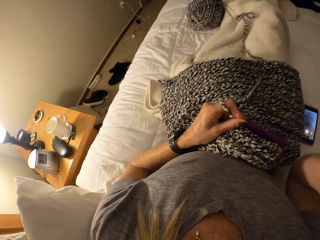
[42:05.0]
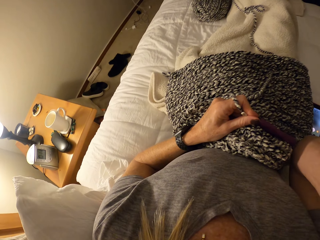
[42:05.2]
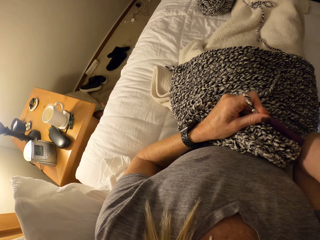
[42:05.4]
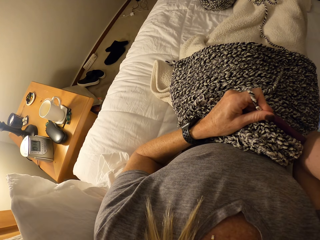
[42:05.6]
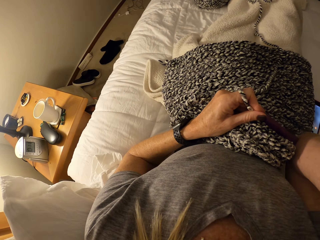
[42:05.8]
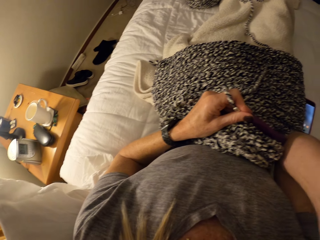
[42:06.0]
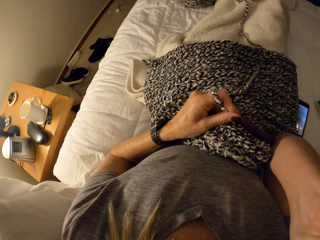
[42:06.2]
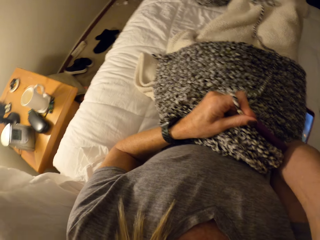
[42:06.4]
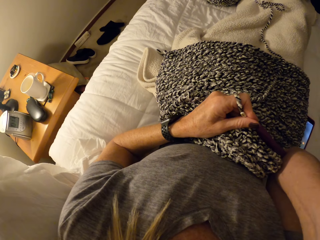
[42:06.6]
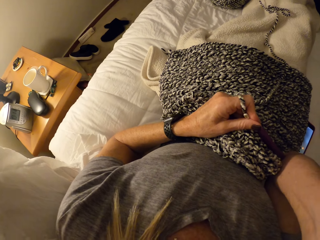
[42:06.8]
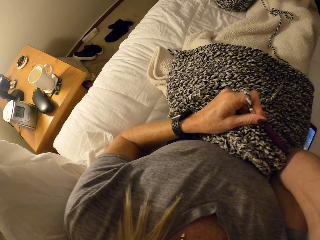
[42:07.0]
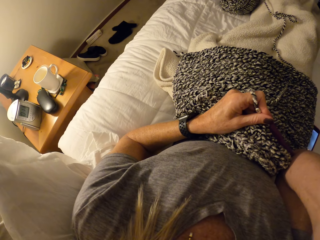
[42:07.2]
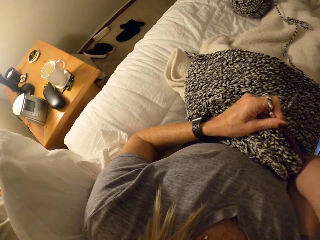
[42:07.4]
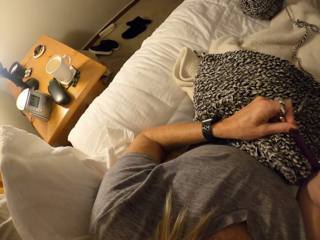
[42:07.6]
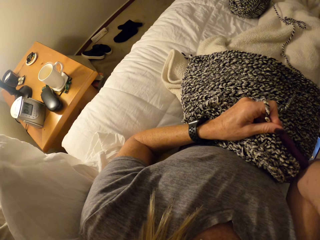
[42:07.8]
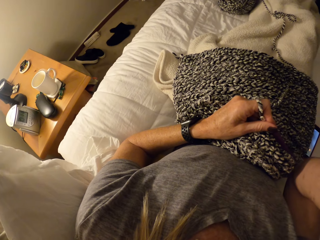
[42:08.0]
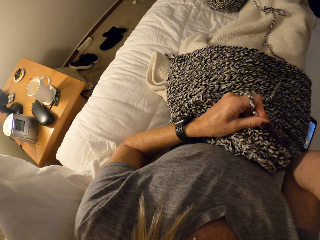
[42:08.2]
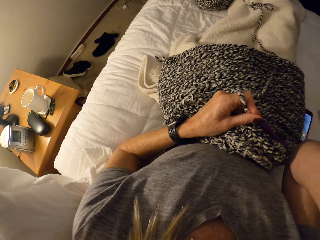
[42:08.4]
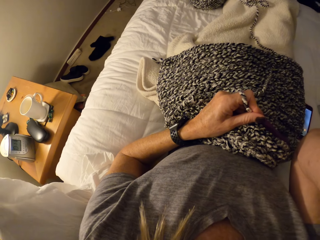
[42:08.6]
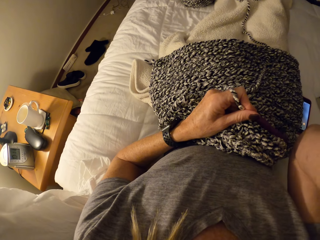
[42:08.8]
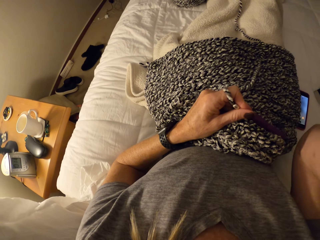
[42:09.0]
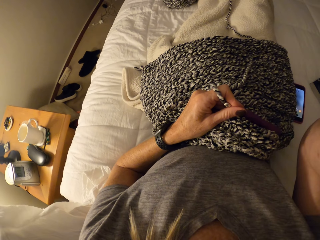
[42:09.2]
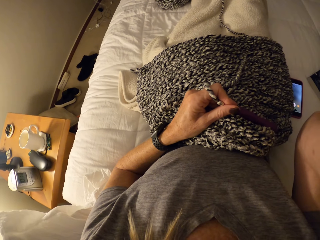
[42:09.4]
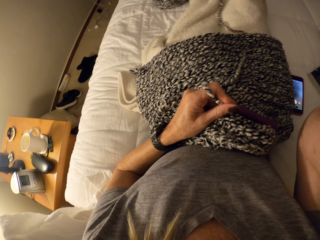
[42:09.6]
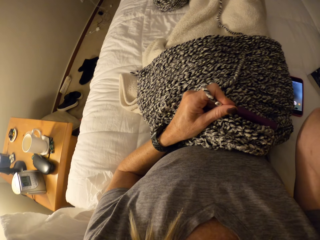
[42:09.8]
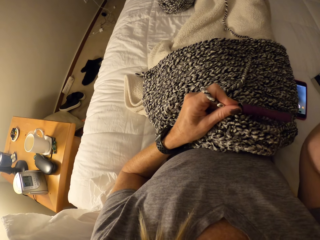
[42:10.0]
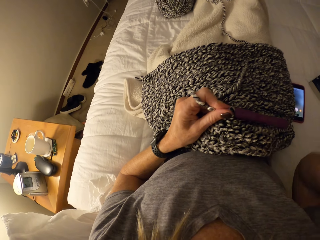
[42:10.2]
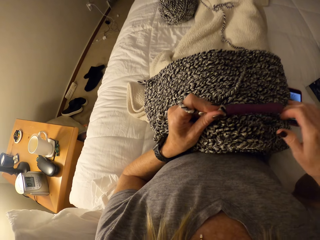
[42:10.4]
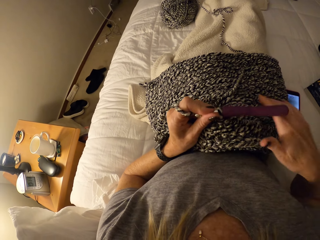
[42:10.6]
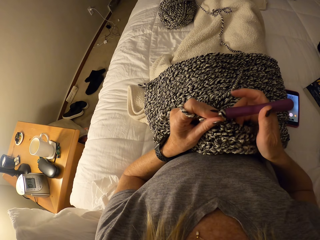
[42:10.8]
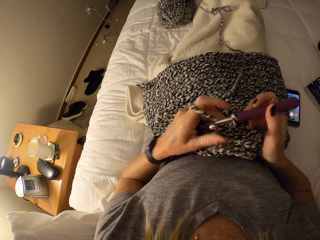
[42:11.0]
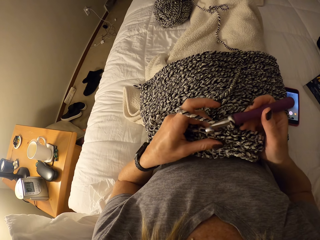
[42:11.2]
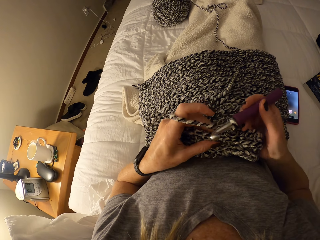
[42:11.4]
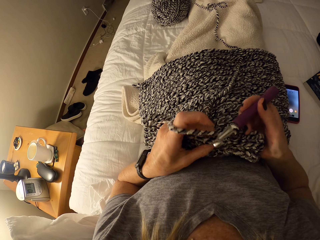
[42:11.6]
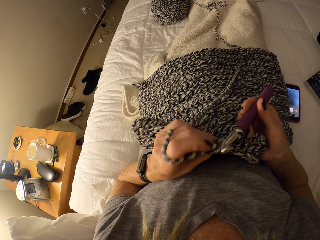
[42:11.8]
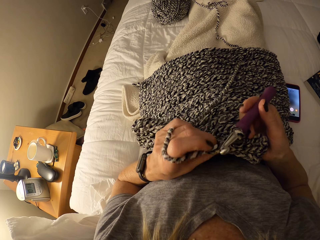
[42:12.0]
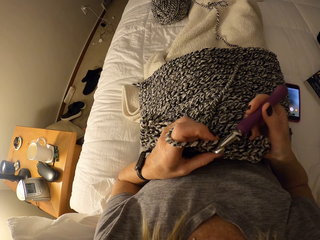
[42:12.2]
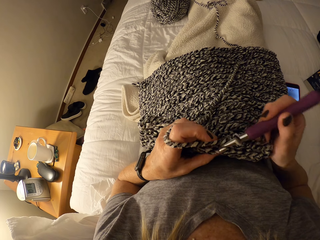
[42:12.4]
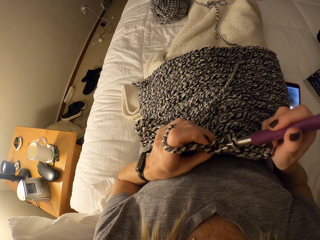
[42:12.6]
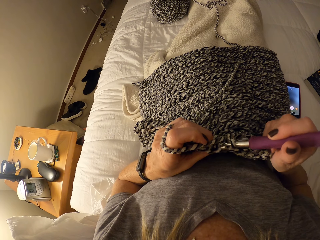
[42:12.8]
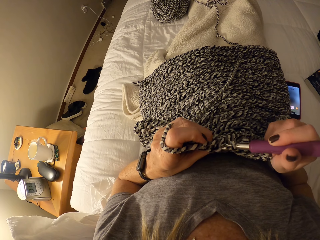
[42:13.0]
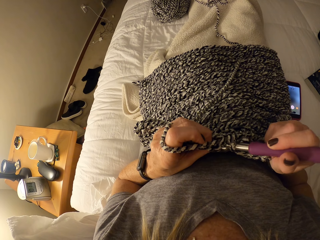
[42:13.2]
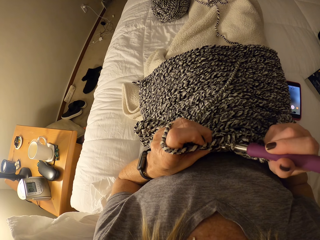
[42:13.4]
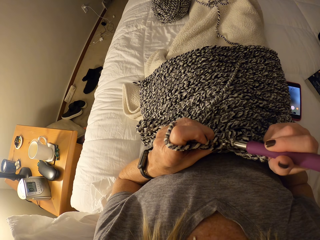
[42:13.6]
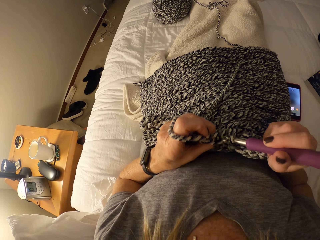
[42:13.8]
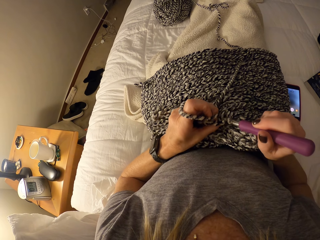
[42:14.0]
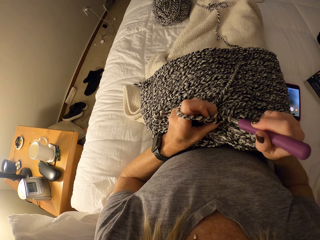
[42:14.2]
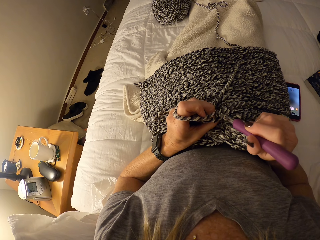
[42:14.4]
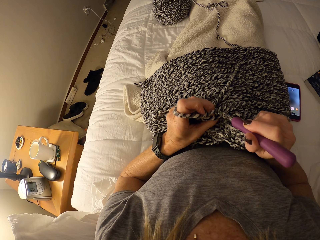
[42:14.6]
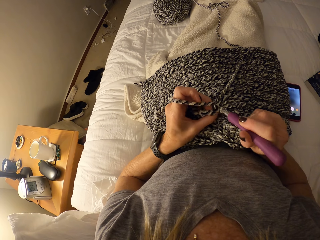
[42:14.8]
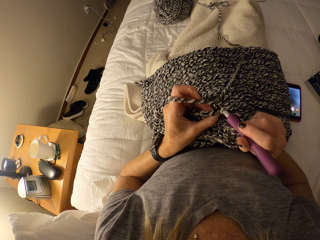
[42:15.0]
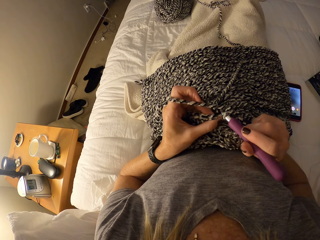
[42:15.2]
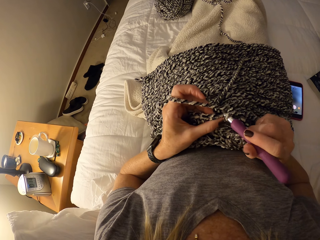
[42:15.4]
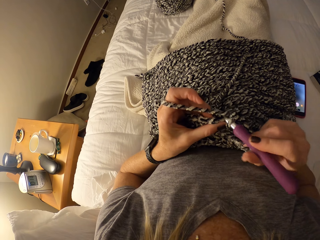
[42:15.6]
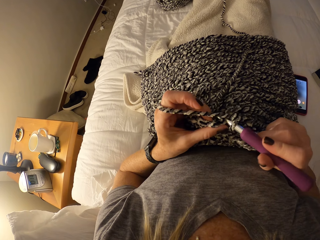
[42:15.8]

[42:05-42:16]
The camera wearer moves the hand. They proceed with weaving. They continue to crochet.

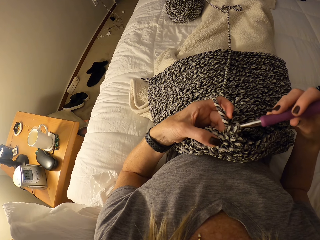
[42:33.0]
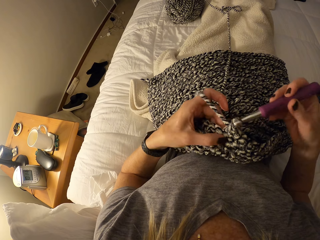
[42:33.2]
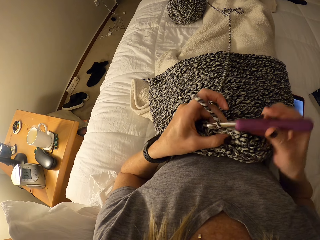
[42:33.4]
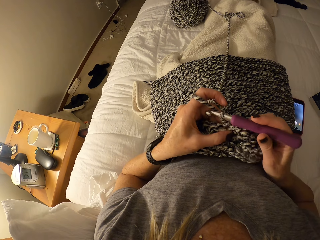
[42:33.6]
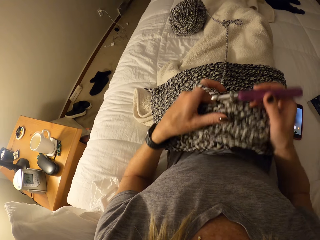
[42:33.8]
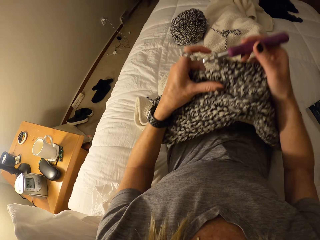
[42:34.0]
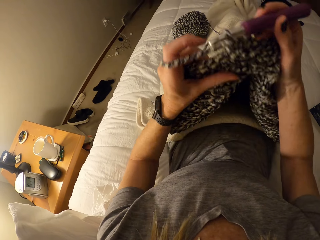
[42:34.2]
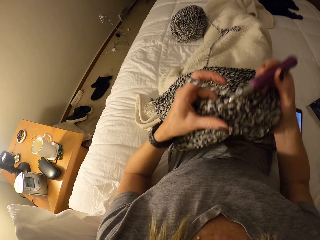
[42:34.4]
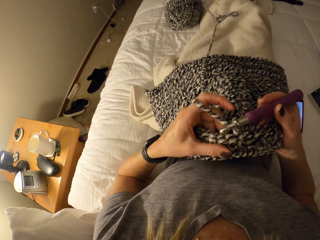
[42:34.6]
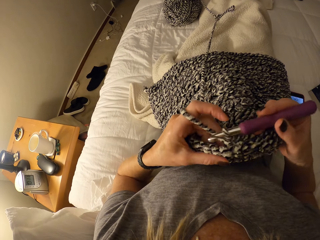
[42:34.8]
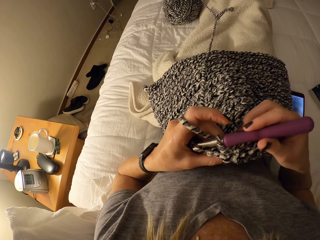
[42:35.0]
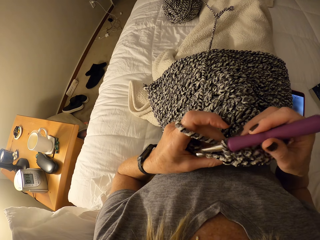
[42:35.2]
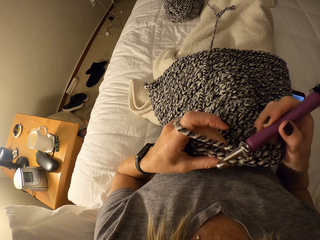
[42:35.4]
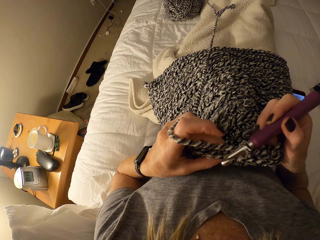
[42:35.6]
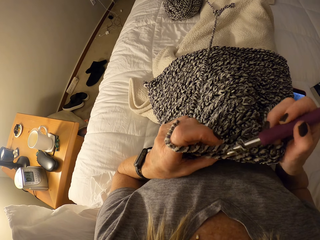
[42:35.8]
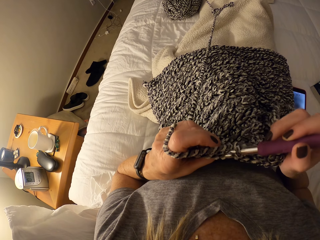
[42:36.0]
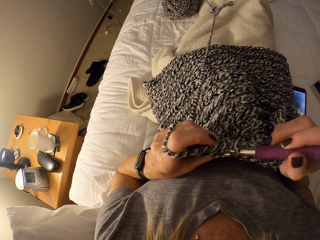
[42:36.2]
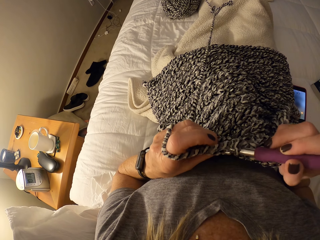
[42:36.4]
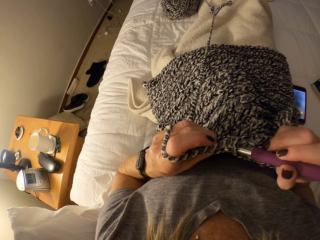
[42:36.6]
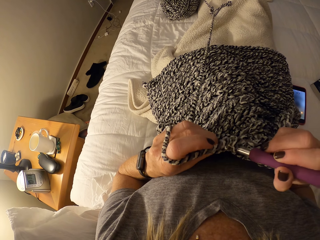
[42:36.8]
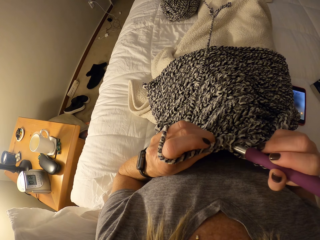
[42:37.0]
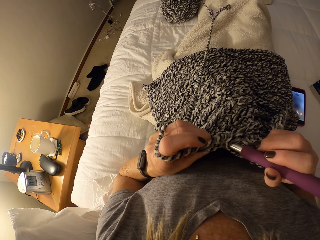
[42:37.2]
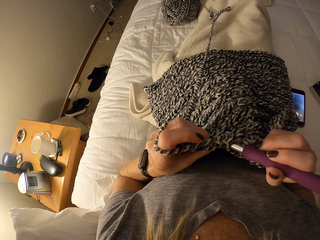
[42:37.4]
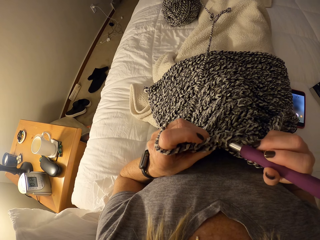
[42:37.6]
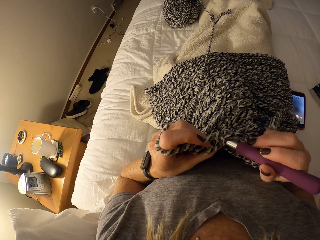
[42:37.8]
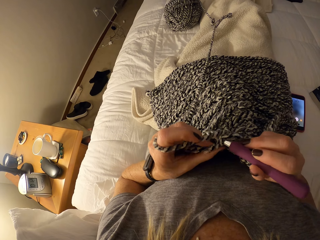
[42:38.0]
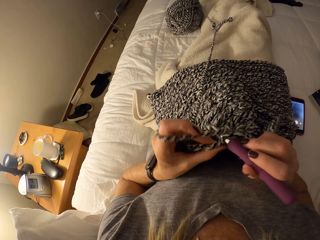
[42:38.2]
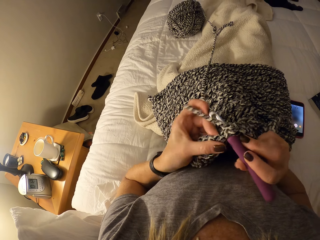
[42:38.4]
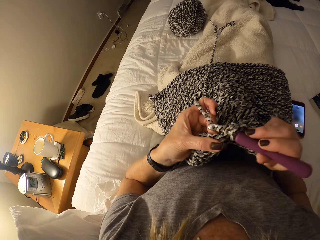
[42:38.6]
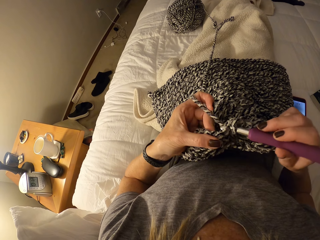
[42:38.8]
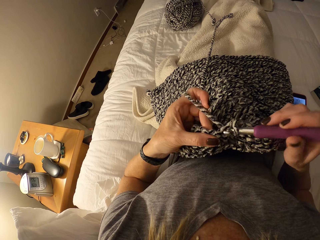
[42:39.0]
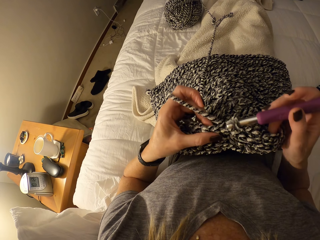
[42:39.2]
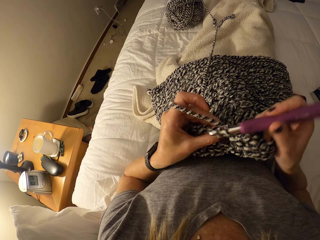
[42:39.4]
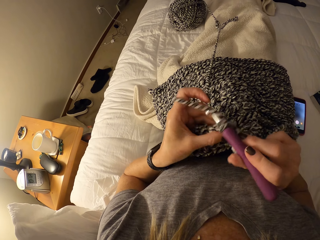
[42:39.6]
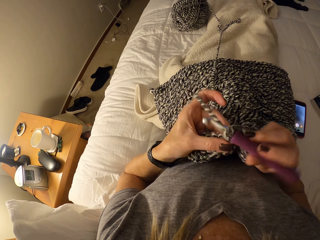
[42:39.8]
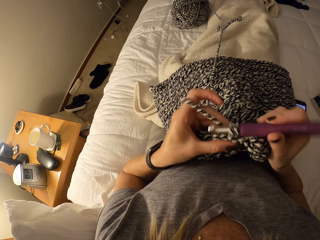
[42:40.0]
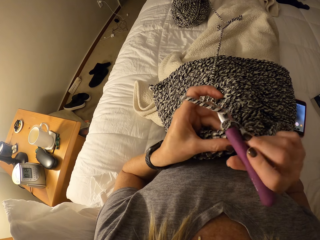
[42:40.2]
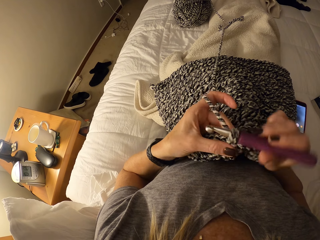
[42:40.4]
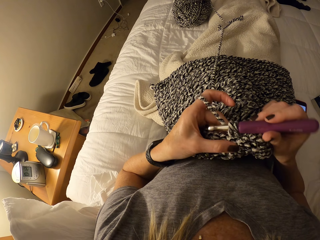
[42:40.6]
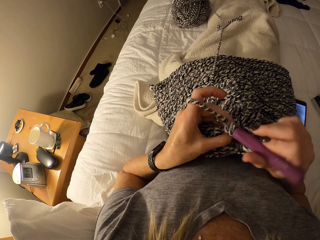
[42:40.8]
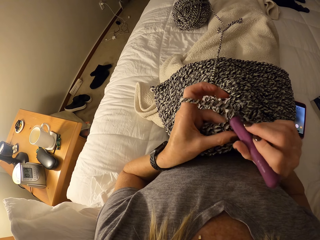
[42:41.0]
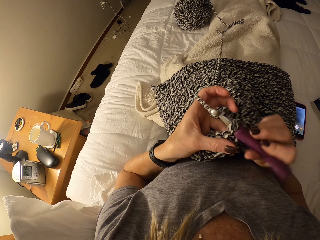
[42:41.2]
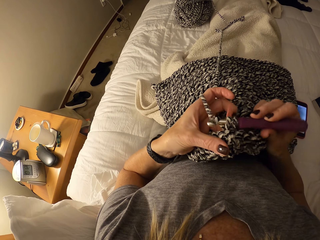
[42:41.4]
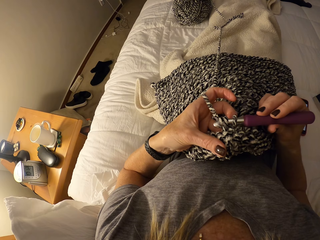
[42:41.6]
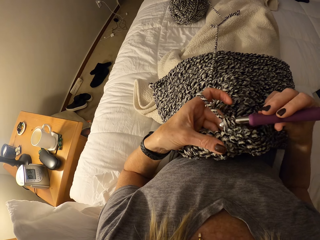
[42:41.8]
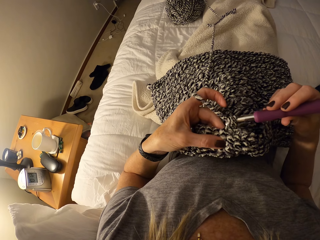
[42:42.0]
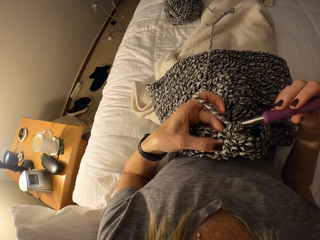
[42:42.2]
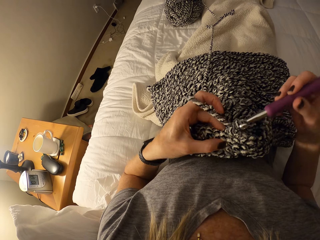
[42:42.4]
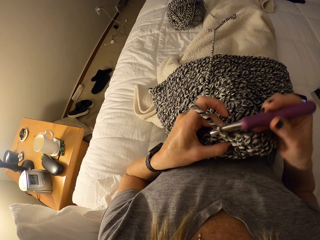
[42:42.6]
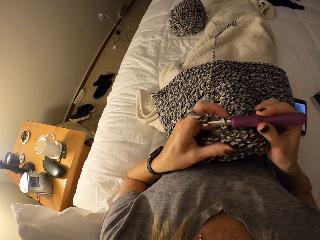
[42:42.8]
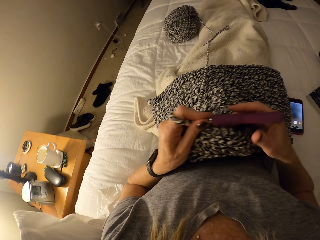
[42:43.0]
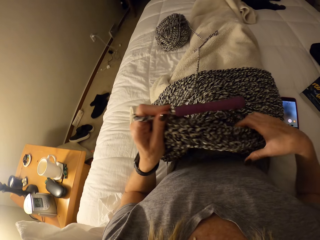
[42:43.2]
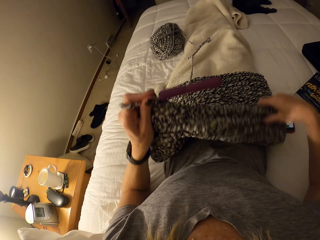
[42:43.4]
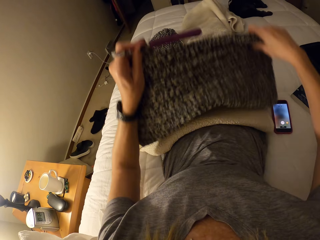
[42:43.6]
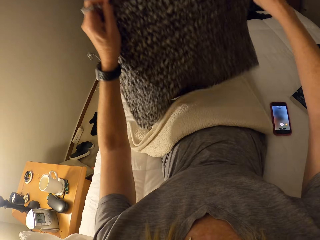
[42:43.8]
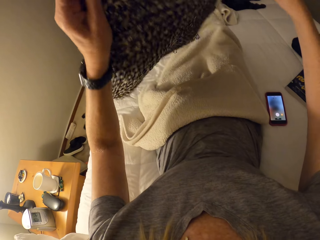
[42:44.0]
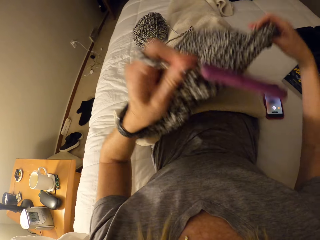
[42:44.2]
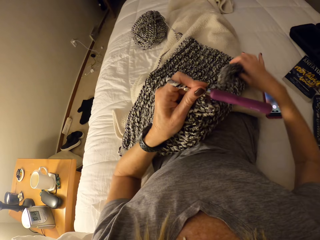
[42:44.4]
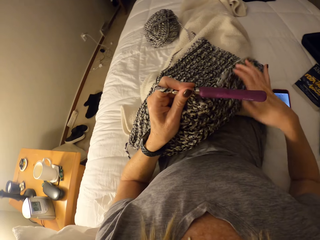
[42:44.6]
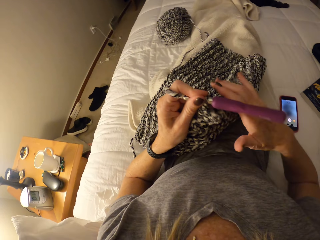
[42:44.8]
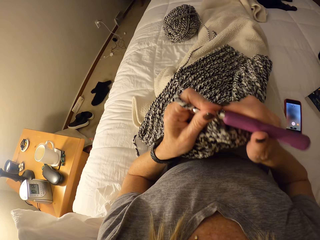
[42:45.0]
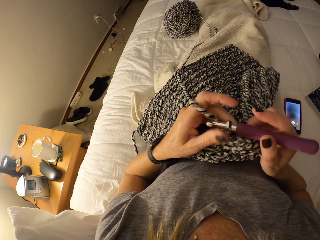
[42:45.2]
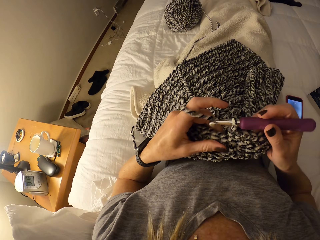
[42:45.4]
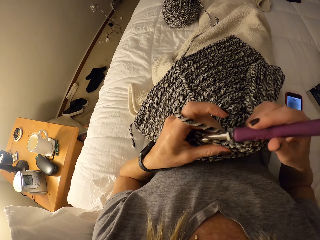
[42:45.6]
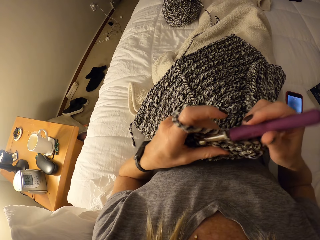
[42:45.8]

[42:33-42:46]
The camera wearer lifts the fabric and proceeds with weaving. They adjust the crochet. They continue to crochet.
